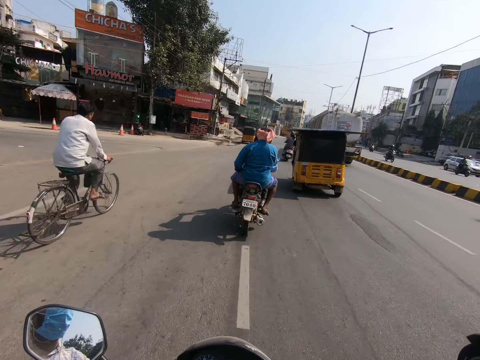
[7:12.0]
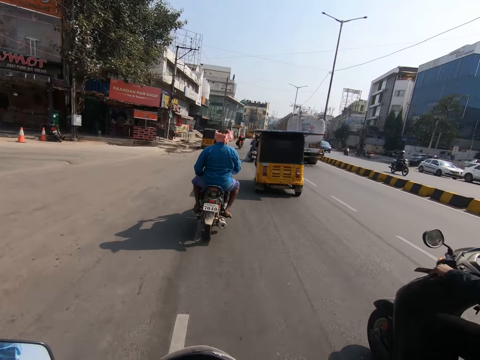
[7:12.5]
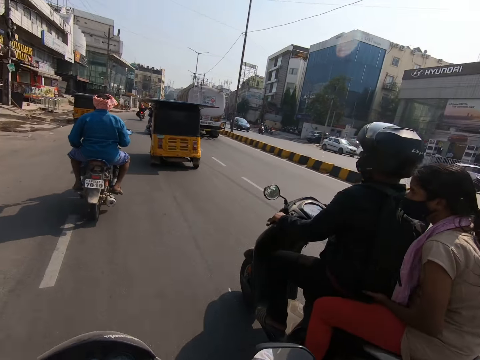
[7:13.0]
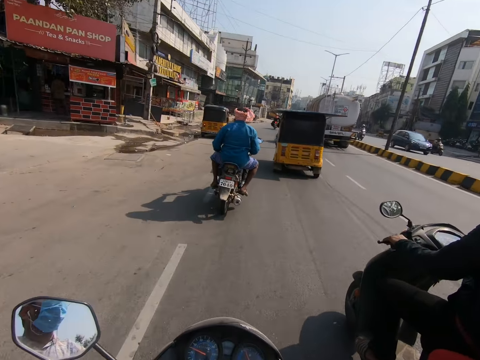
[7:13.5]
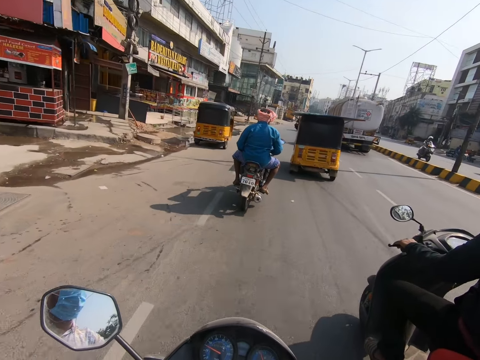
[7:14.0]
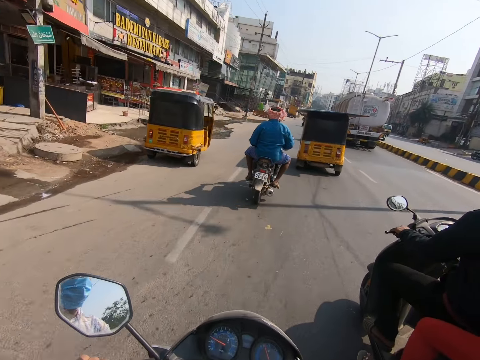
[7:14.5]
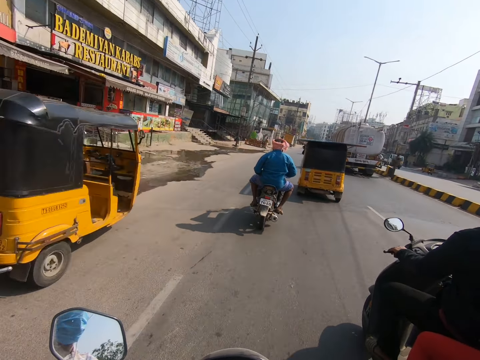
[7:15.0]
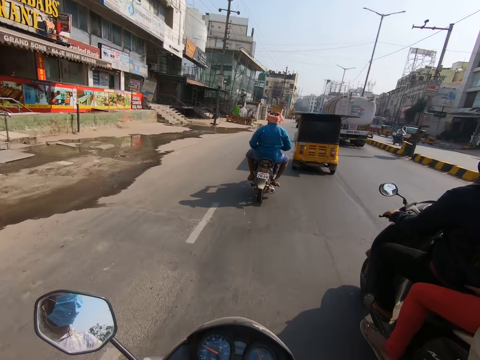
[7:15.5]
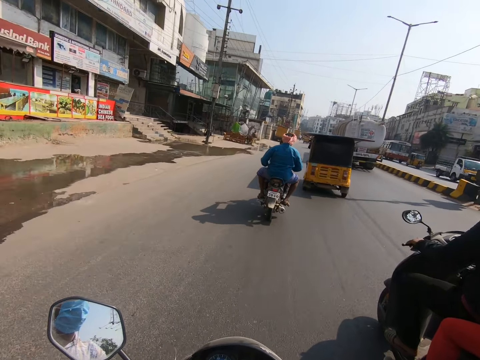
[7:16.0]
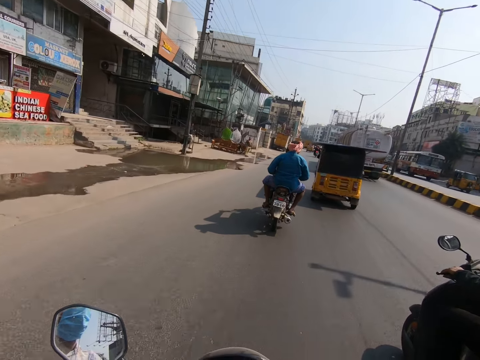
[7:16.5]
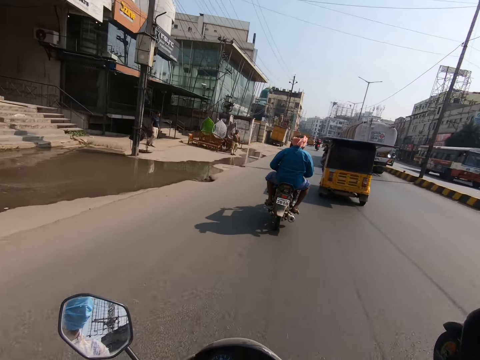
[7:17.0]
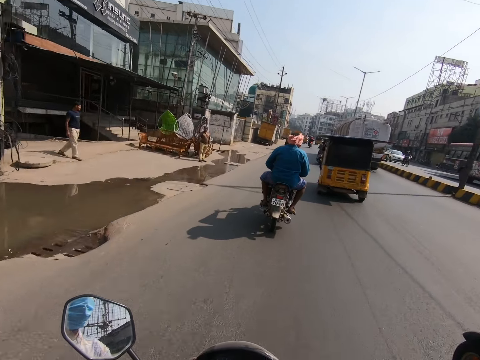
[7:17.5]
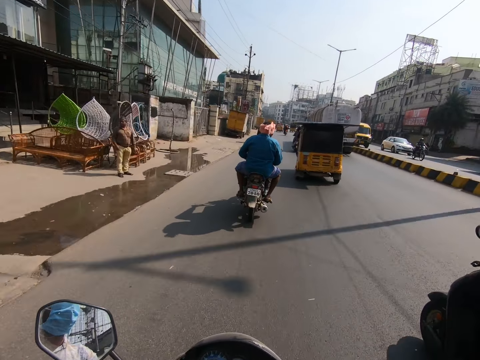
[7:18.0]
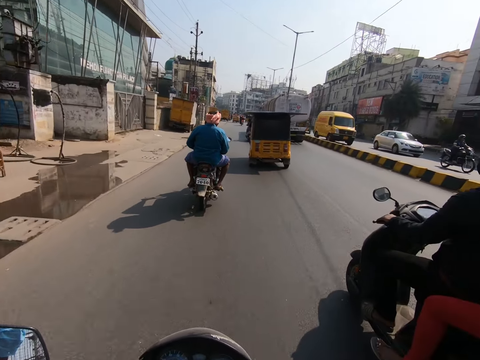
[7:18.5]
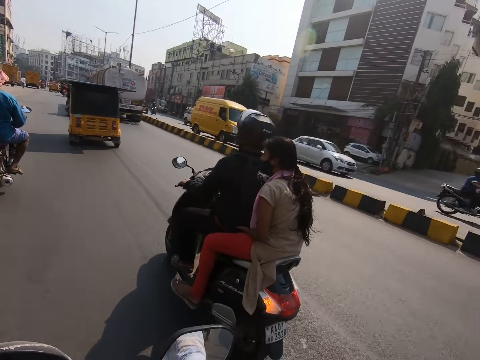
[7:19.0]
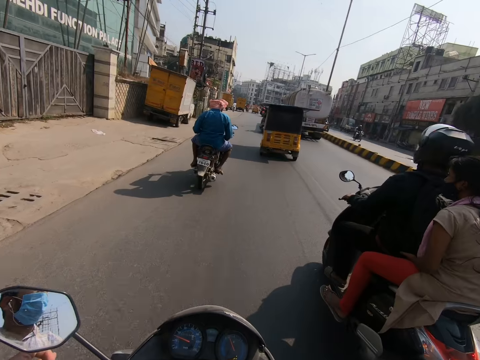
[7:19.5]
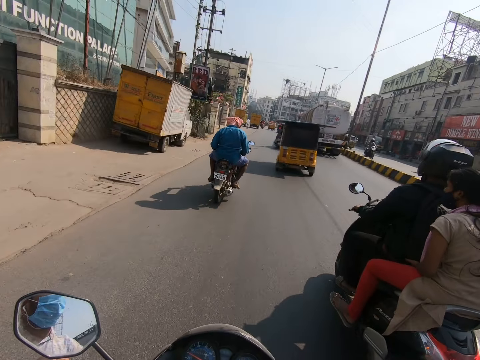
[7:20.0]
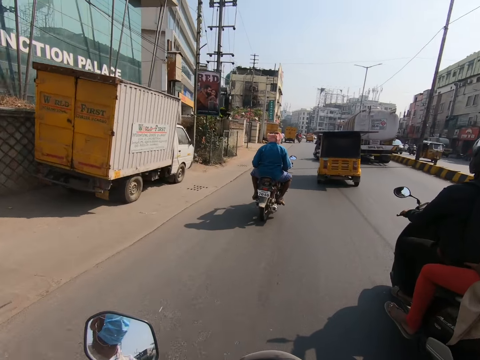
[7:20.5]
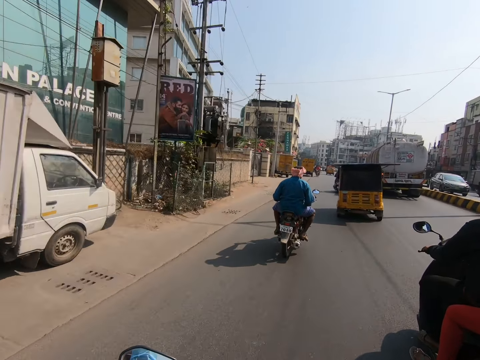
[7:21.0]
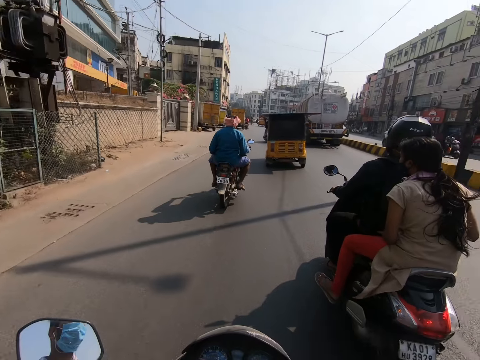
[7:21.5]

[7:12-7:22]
A motorcycle rides past the camera wearer.

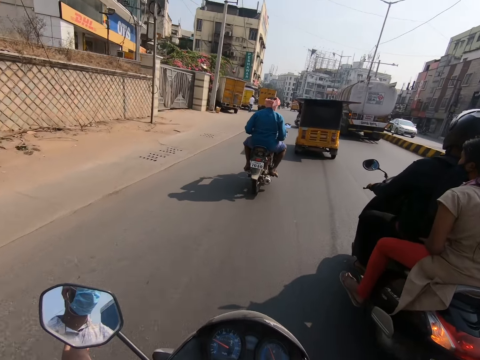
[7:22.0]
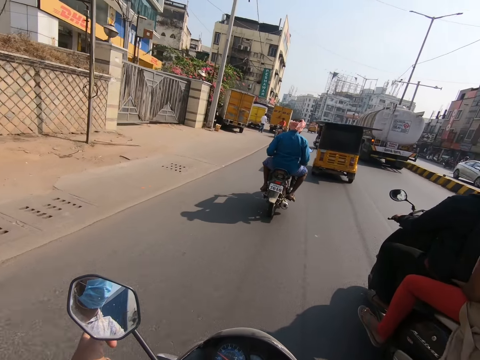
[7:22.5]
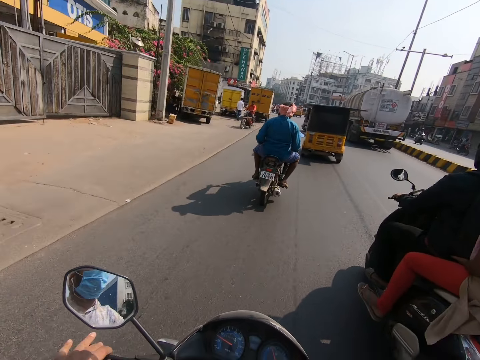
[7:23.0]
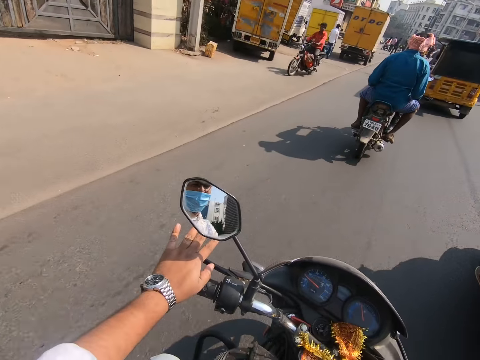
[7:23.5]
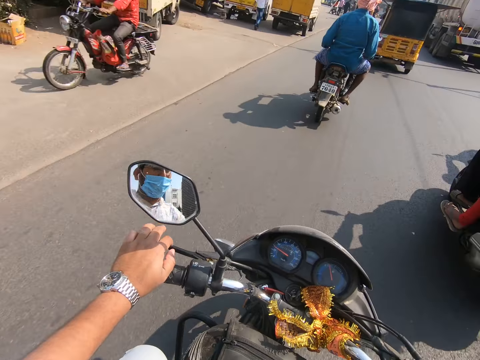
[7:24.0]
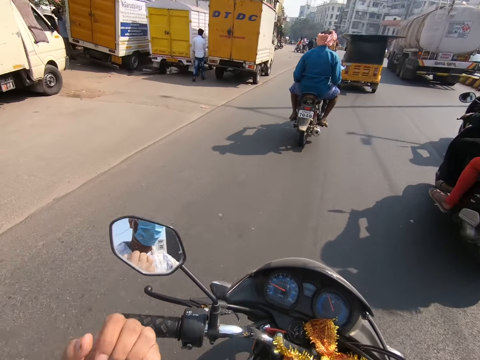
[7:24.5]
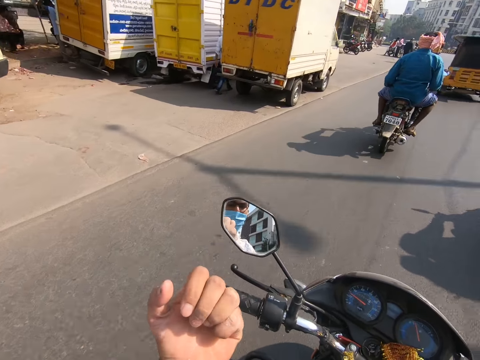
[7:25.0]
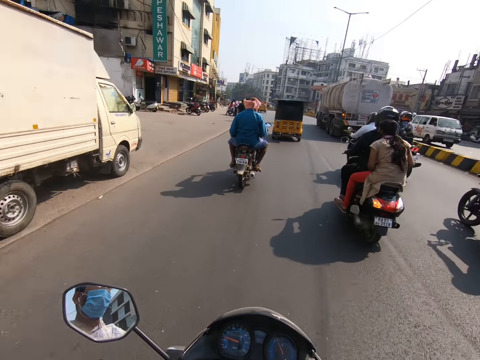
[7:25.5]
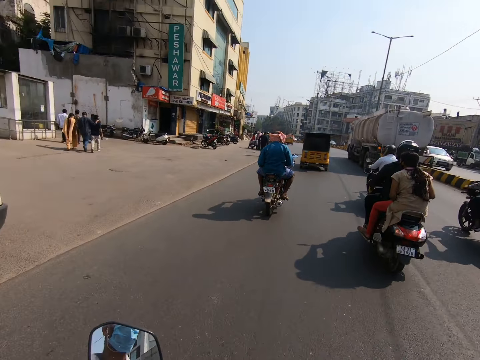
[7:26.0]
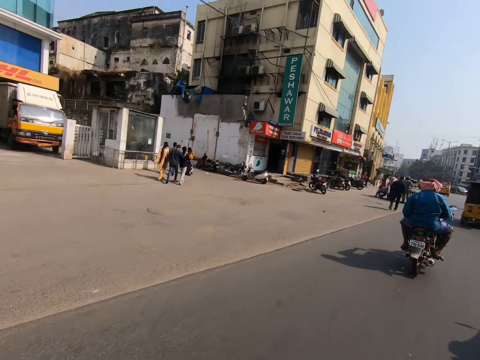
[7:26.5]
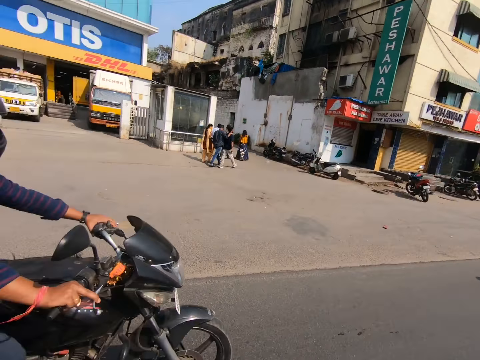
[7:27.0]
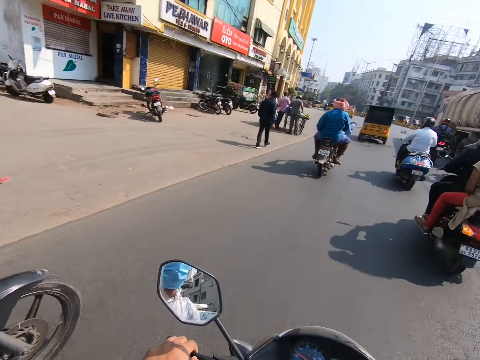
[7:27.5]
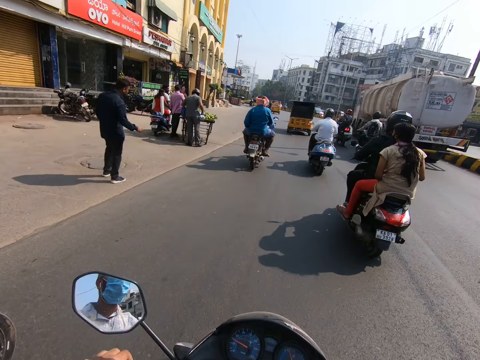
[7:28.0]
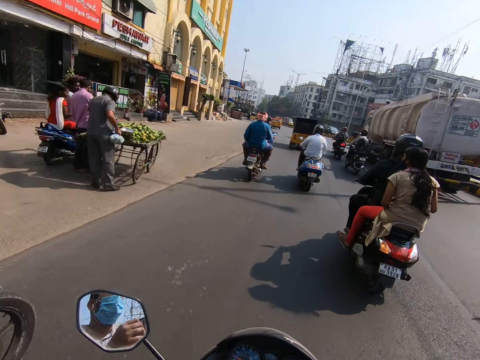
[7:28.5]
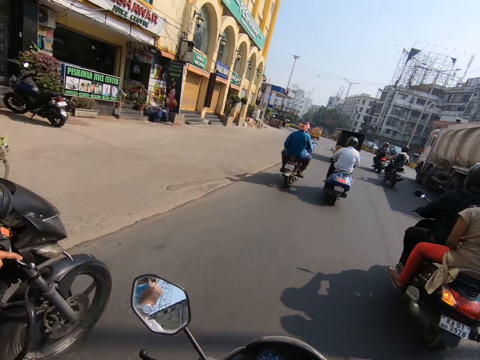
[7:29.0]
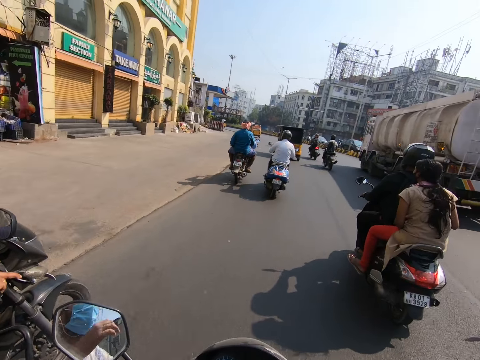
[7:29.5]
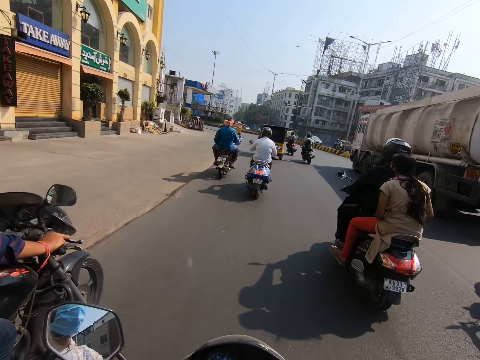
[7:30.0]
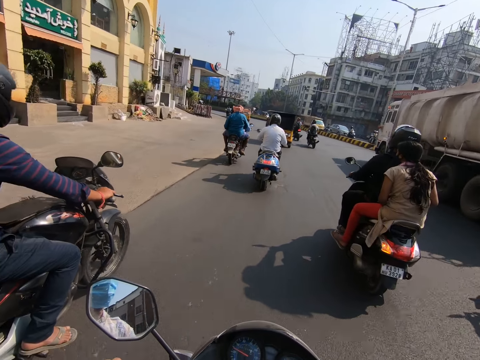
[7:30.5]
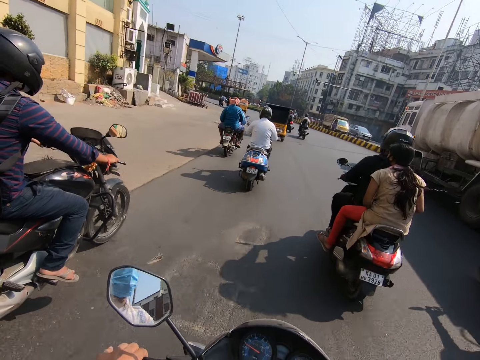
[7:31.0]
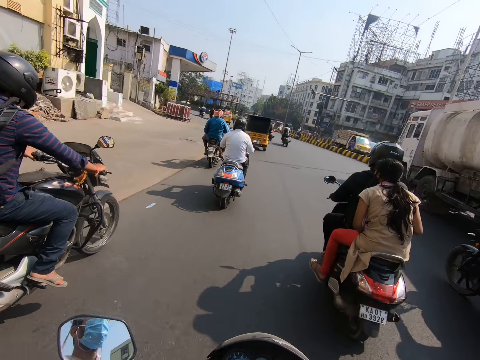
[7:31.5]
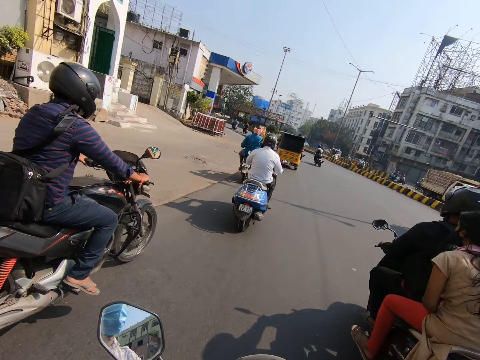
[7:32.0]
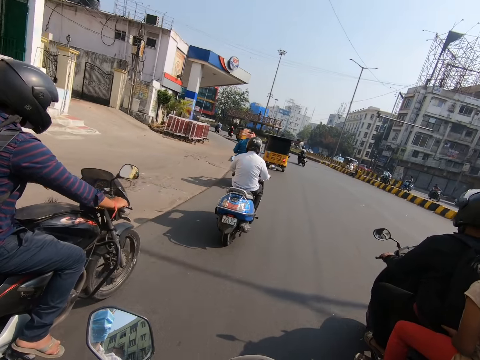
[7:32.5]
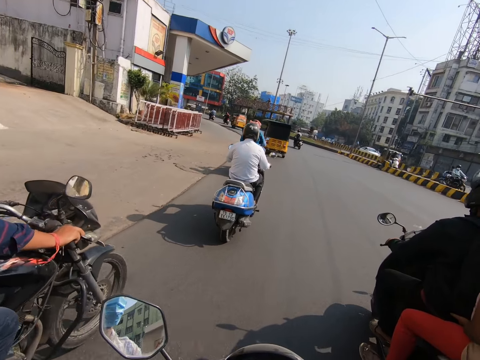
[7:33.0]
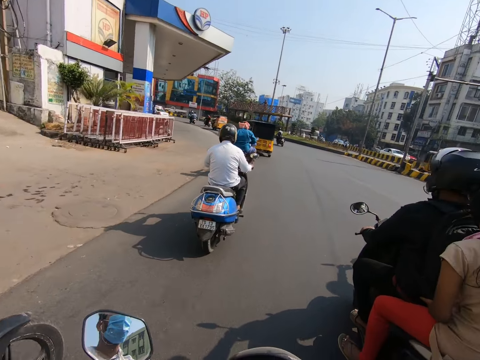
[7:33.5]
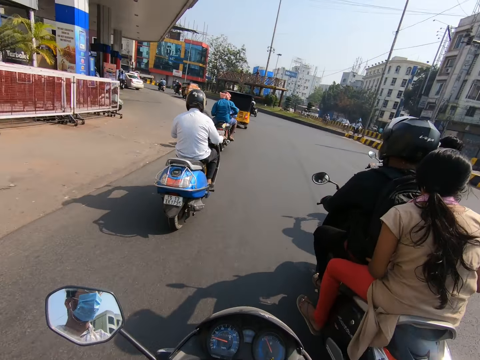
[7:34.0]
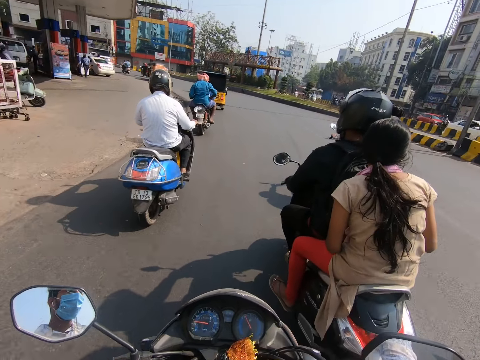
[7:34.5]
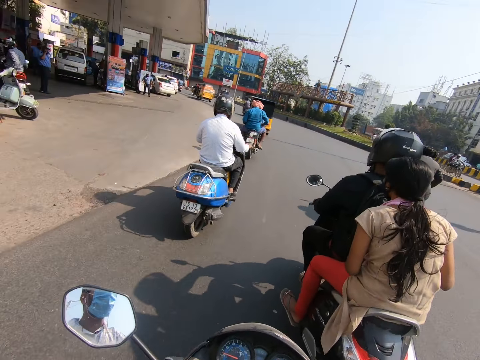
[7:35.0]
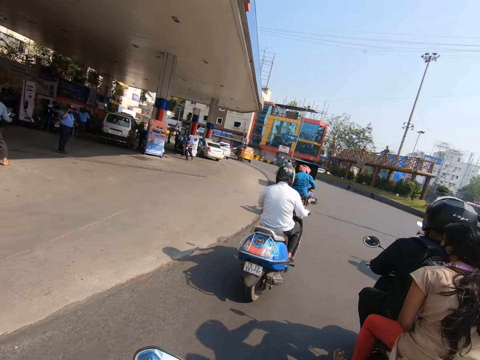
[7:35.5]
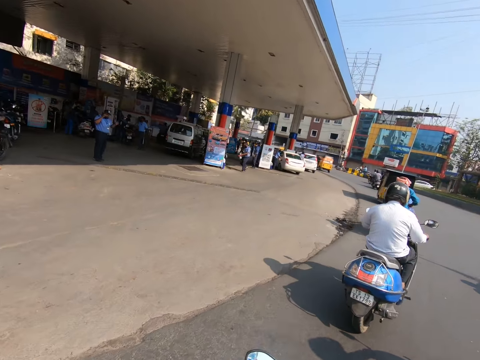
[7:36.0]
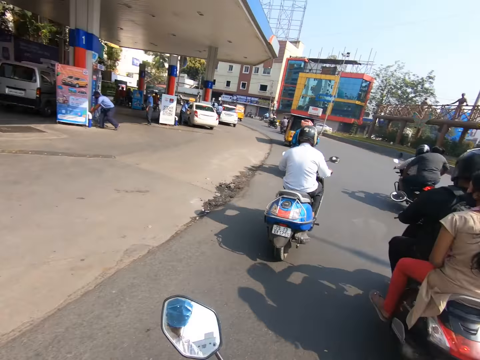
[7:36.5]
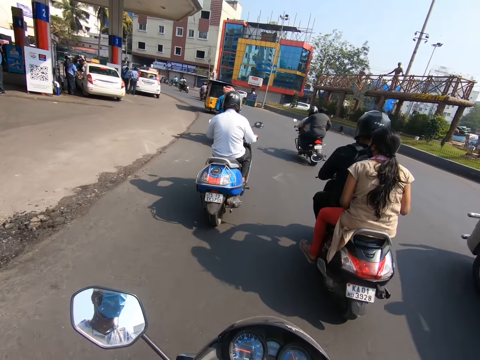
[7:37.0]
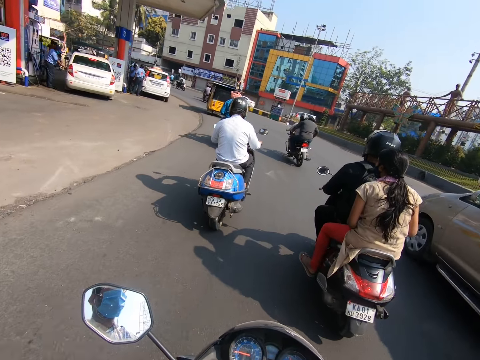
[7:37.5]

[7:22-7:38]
The camera wearer looks at his fingers. He rides a motorcycle. A motorcycle rides past the camera wearer. The camera wearer rides past the motorcycle.
